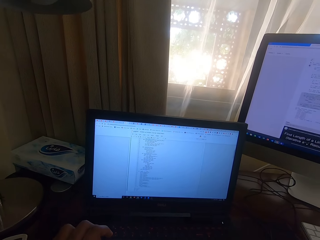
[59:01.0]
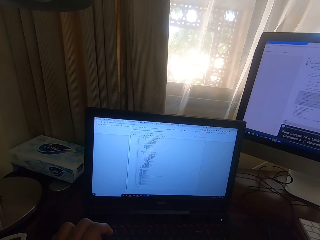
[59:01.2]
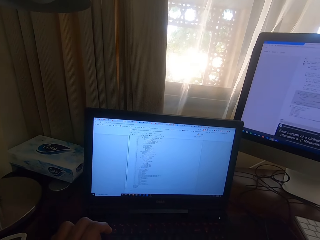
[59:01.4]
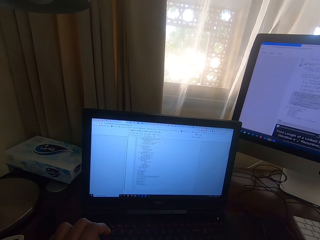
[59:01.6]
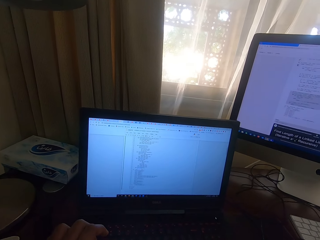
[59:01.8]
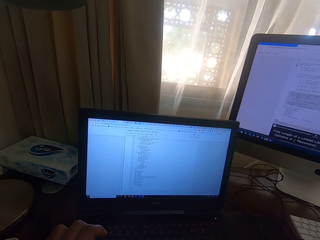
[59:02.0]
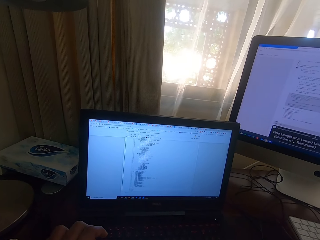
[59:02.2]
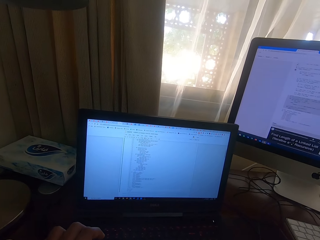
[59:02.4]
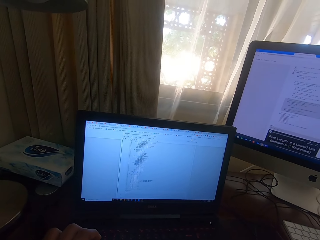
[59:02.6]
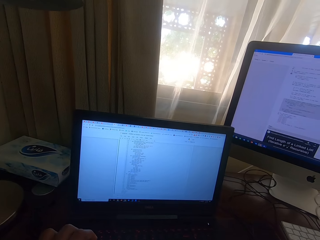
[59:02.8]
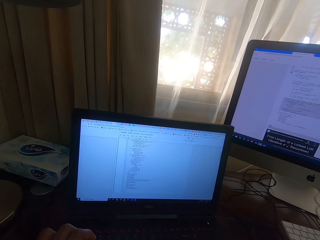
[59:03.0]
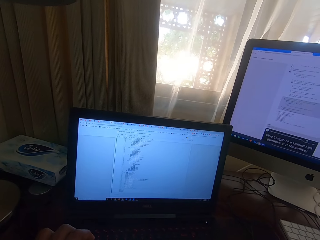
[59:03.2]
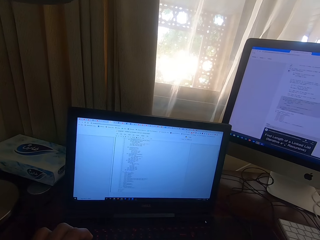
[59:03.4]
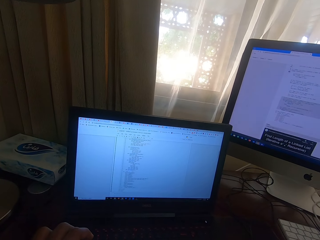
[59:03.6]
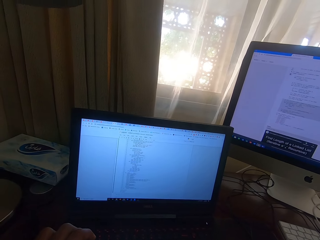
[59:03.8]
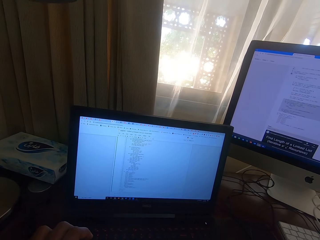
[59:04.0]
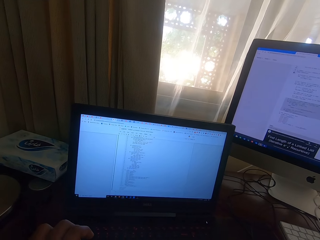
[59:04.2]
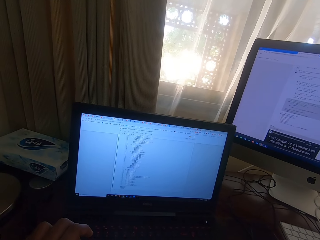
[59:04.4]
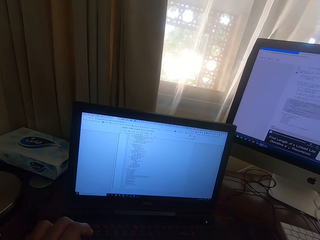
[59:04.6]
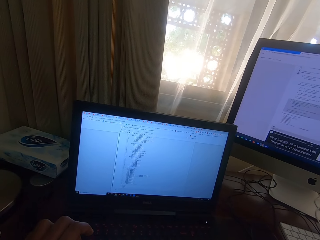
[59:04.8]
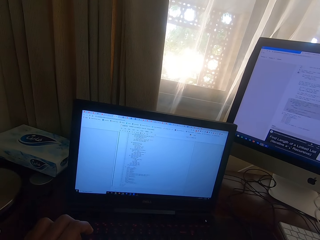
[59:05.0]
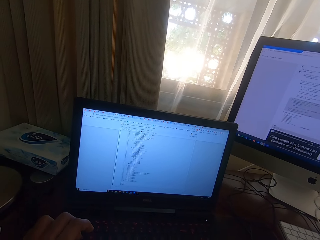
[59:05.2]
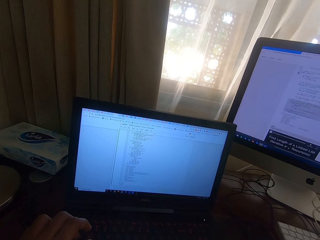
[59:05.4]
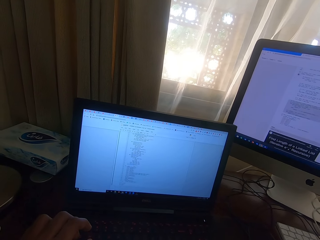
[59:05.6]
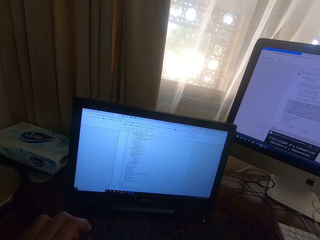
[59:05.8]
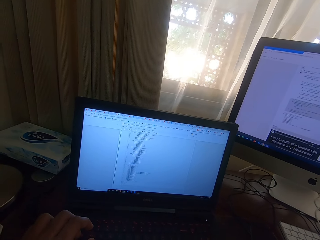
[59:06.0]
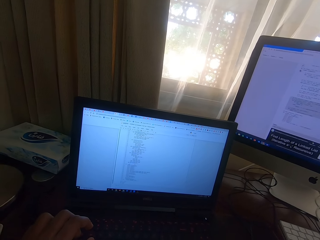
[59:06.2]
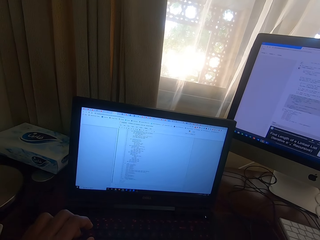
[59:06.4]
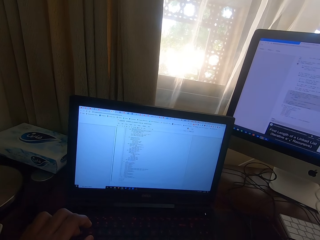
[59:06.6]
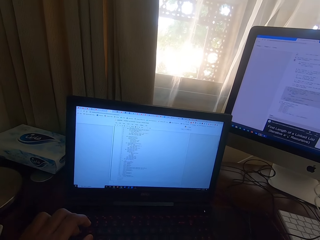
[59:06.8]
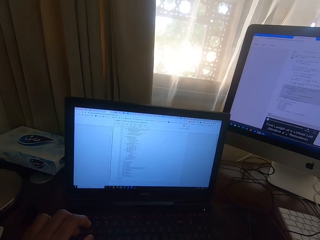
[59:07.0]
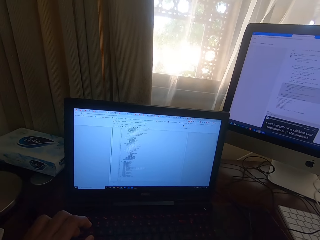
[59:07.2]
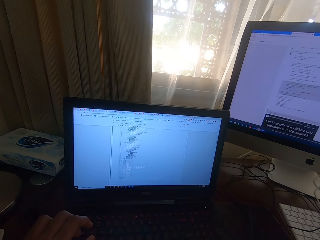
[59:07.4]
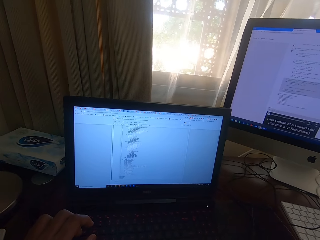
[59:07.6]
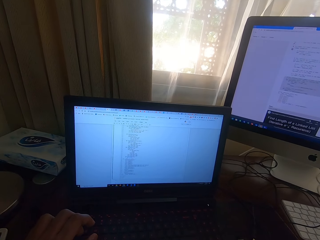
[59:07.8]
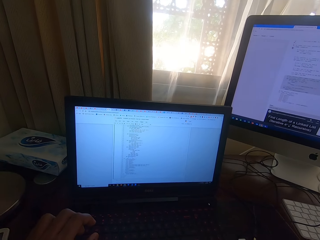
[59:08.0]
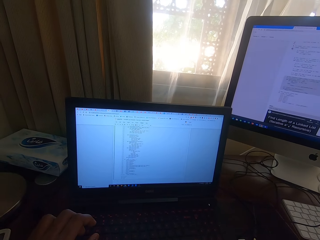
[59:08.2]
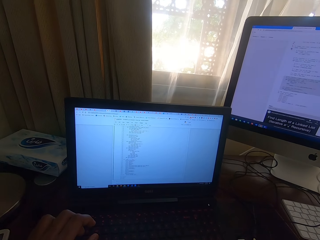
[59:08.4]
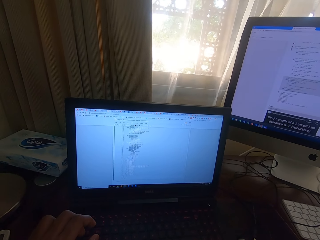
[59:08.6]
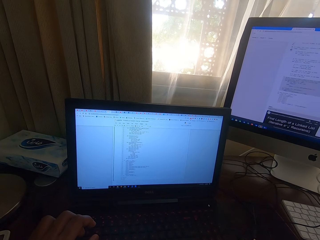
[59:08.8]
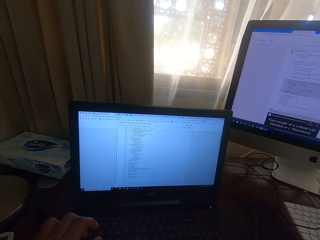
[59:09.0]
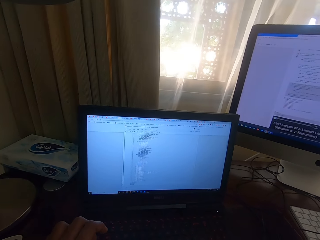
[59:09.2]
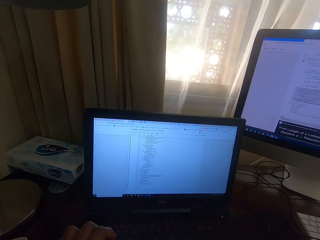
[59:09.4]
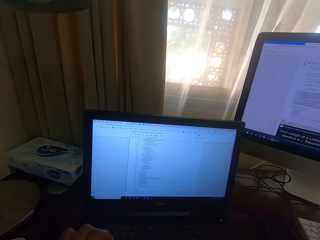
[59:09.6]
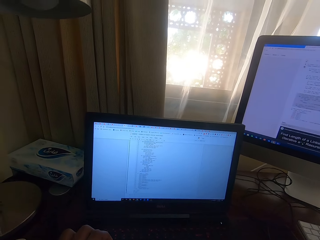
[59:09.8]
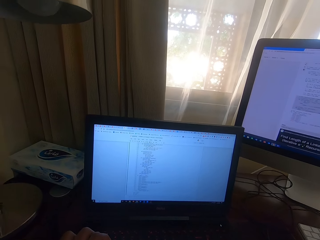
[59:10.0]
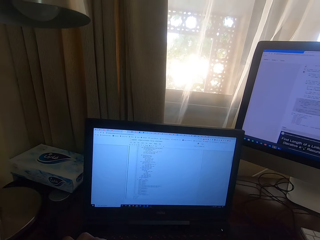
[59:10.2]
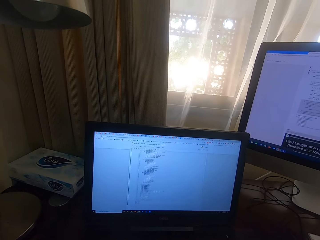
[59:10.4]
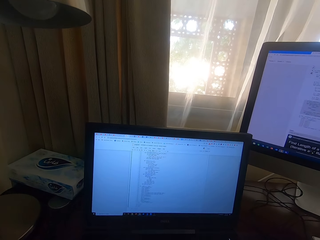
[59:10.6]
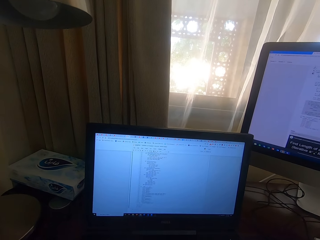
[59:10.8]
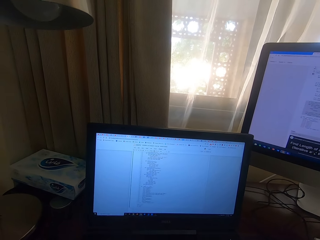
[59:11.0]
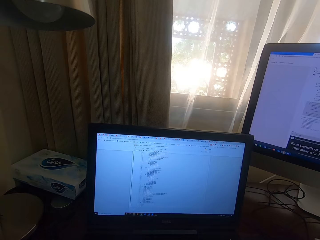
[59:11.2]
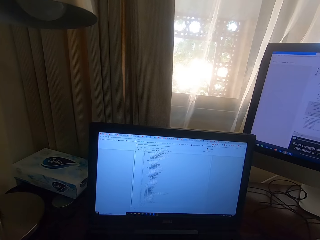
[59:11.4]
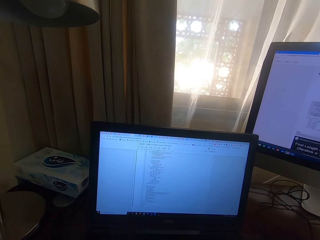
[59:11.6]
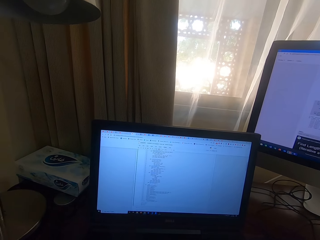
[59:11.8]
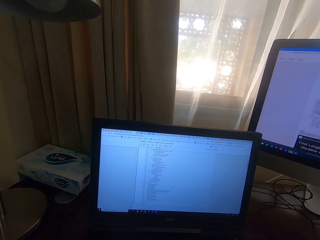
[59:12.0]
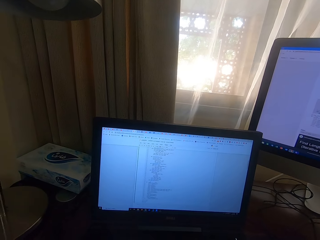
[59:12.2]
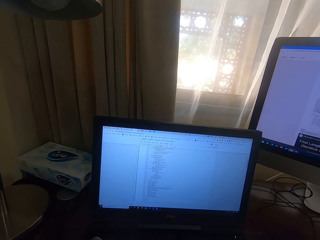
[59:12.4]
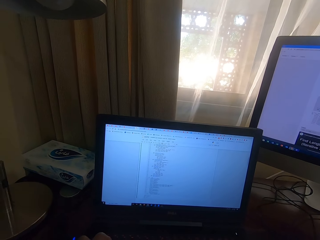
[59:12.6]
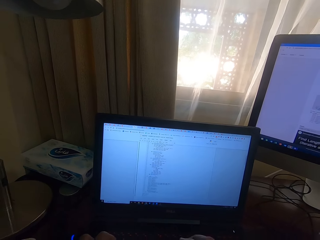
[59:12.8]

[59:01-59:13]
The camera wearer types on the keyboard. They look at the laptop.

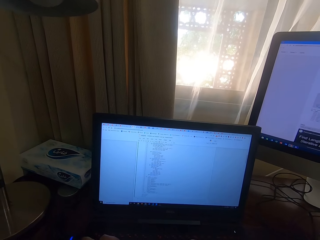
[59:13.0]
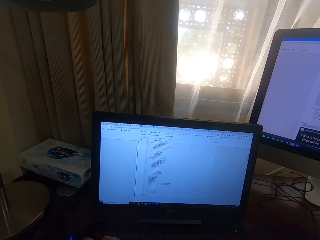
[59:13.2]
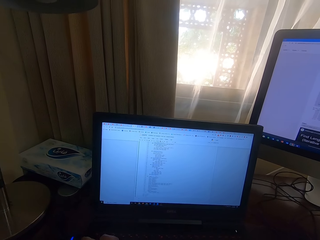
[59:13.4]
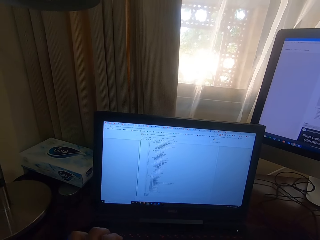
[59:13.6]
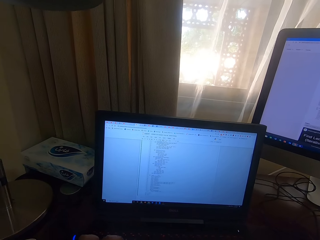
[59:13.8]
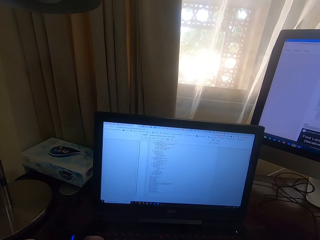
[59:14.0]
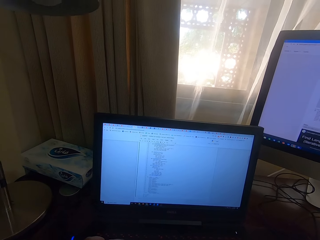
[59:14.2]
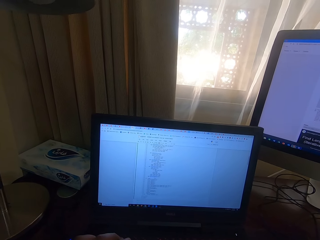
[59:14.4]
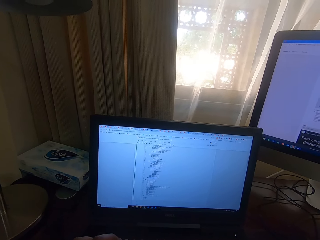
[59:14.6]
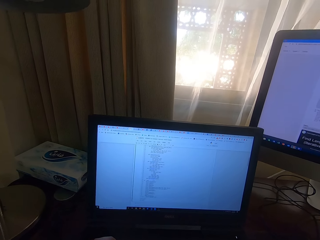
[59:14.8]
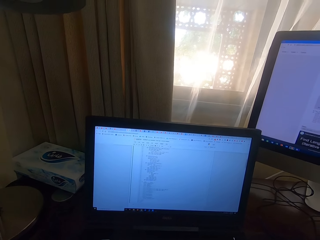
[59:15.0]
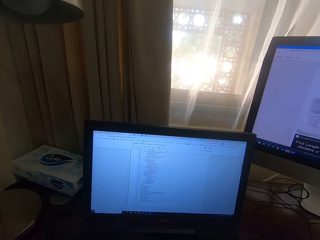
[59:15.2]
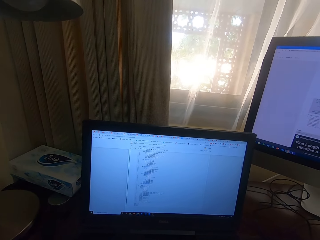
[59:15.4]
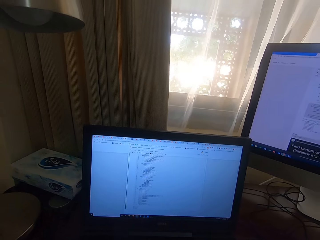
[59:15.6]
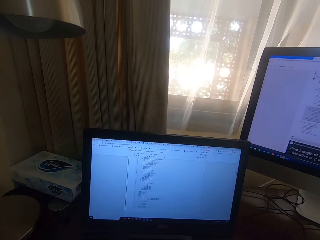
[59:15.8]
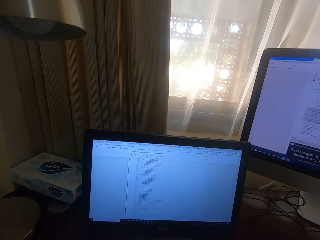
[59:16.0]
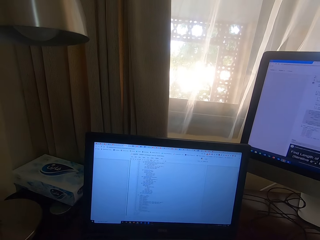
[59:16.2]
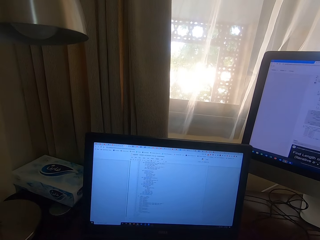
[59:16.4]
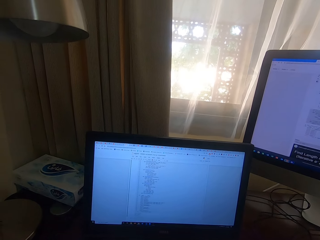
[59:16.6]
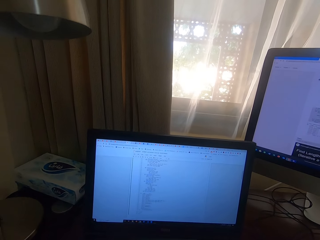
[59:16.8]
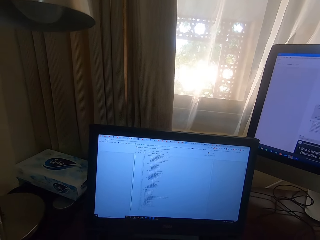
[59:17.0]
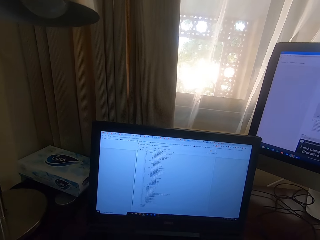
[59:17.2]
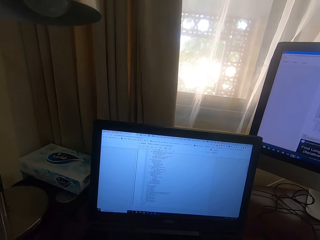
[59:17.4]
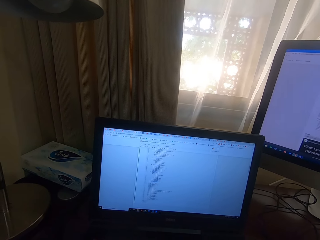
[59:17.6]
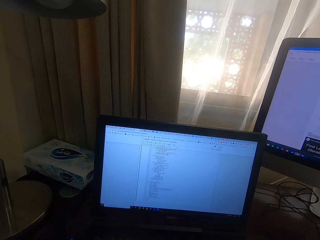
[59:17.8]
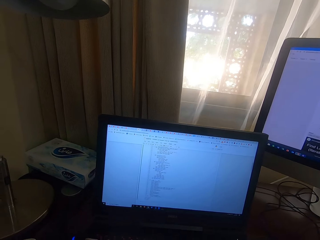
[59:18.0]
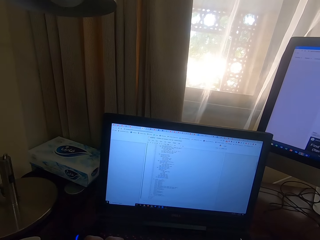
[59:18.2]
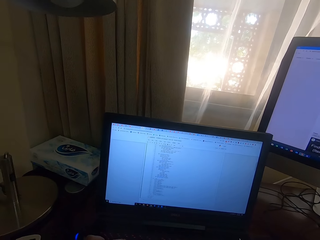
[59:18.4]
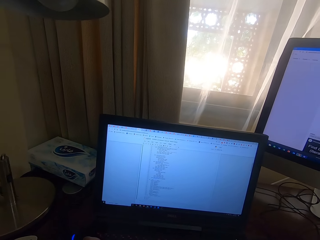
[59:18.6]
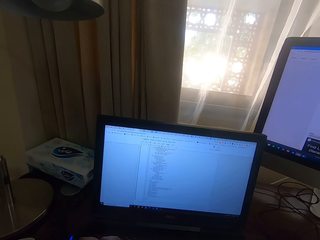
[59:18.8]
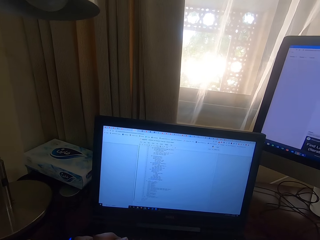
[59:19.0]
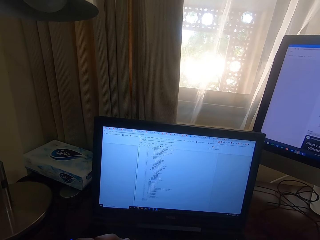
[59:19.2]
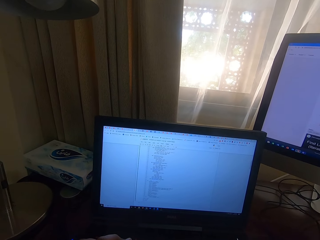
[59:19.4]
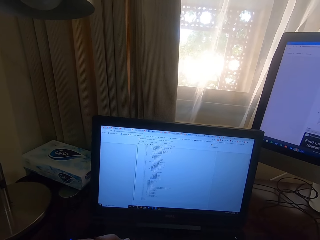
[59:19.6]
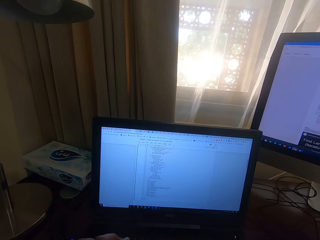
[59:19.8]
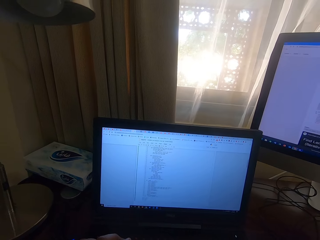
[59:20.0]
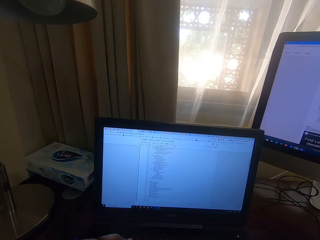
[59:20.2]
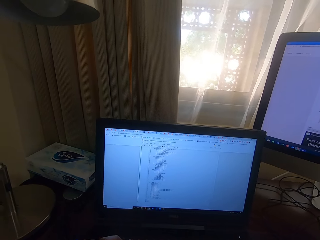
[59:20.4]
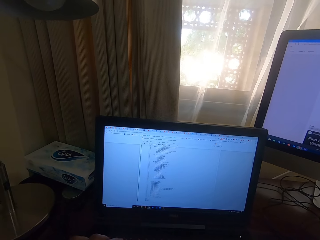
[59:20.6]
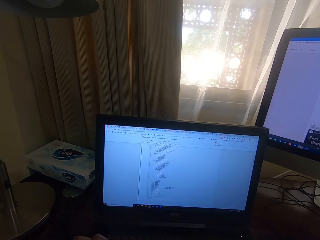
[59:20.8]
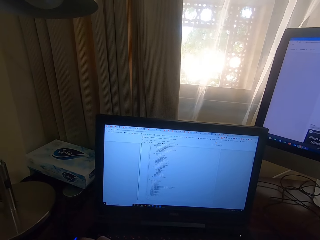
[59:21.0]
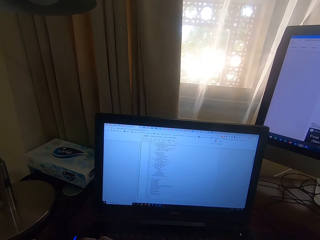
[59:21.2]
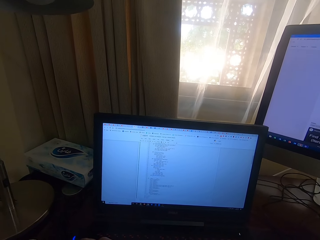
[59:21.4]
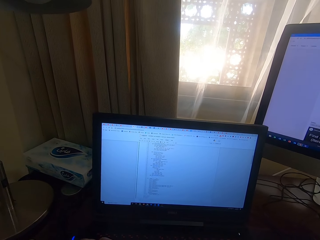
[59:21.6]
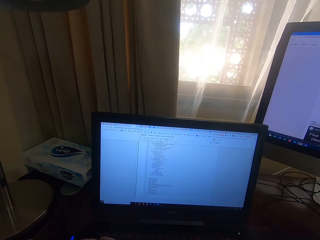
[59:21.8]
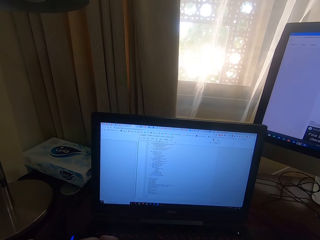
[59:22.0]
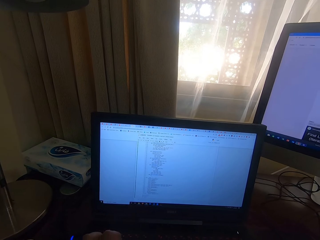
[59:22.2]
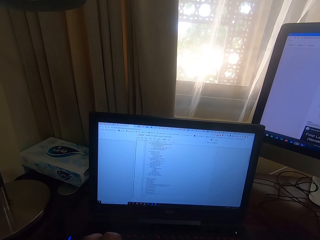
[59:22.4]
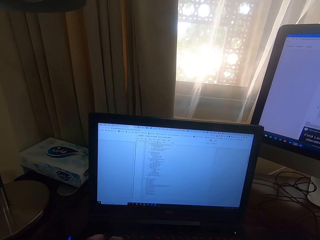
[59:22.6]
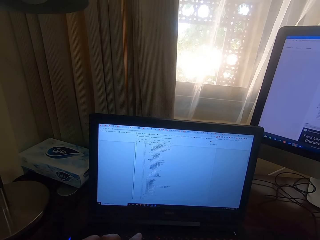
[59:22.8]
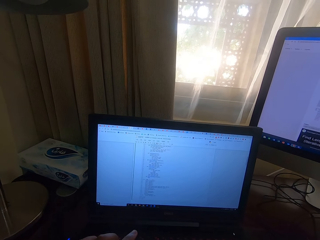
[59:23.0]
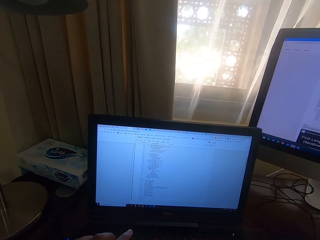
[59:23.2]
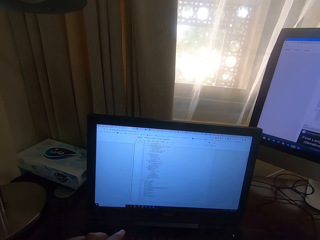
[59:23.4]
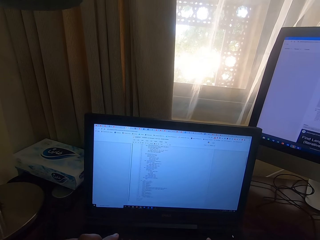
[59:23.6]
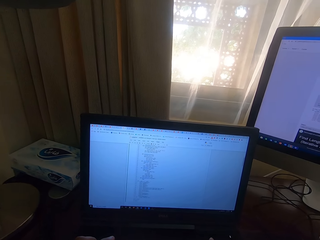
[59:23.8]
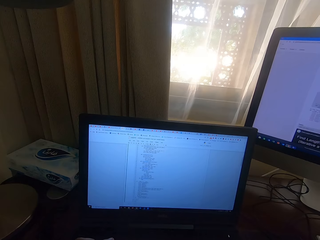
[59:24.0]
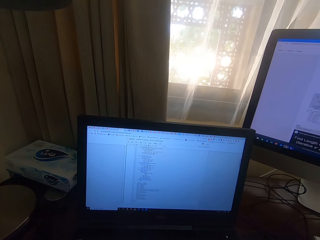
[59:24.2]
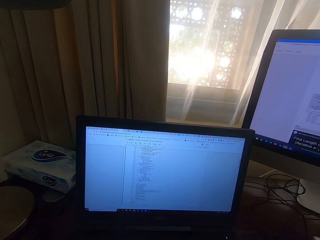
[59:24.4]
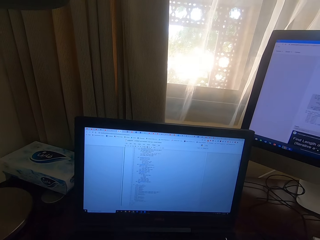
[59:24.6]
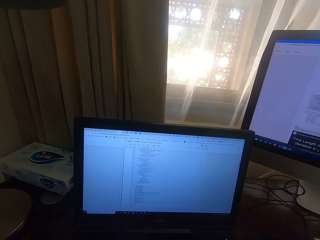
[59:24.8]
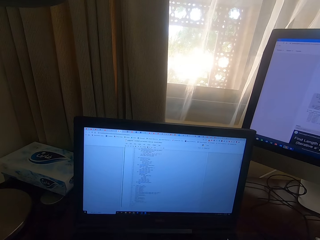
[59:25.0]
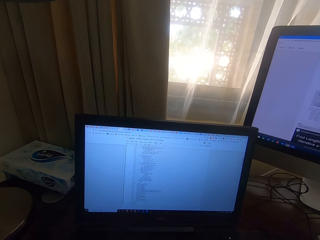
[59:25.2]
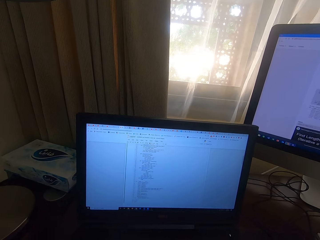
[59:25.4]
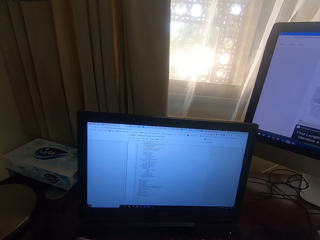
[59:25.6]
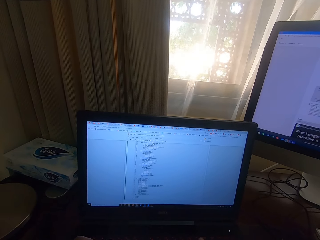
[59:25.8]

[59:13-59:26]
The camera wearer types on the laptop. They look at the laptop.
